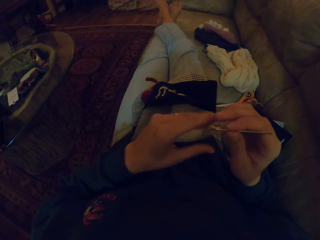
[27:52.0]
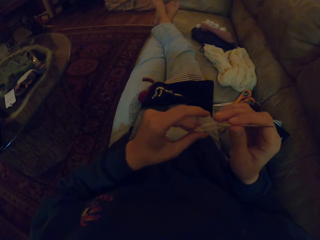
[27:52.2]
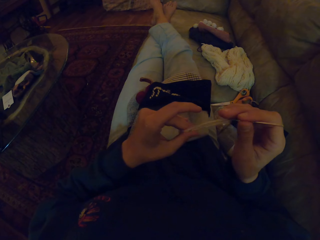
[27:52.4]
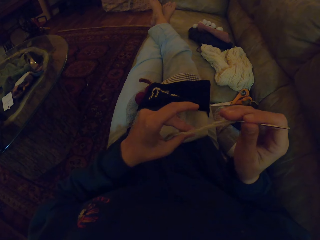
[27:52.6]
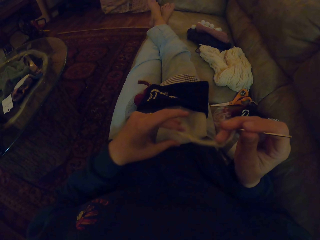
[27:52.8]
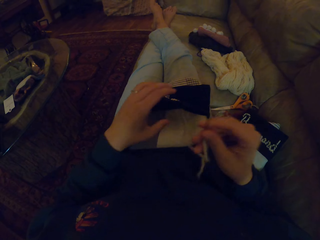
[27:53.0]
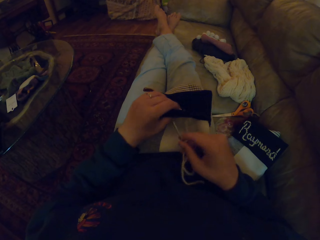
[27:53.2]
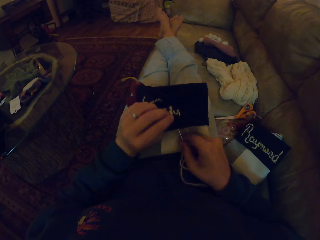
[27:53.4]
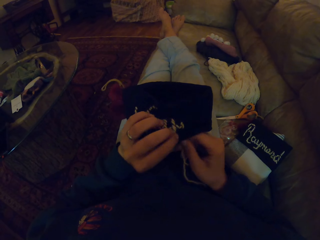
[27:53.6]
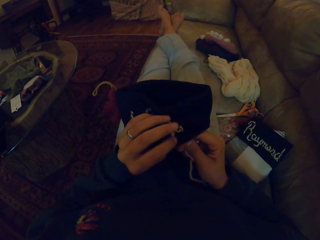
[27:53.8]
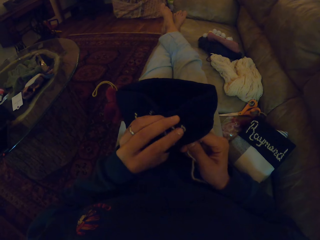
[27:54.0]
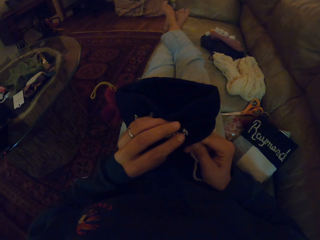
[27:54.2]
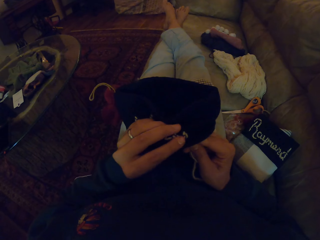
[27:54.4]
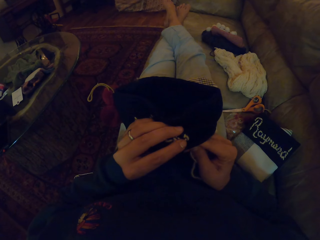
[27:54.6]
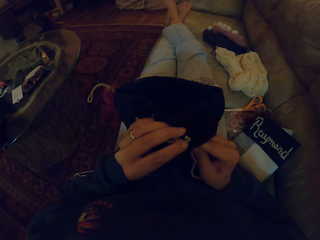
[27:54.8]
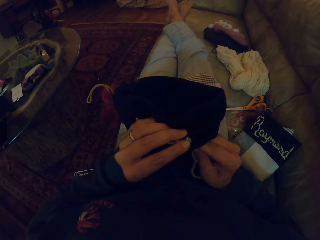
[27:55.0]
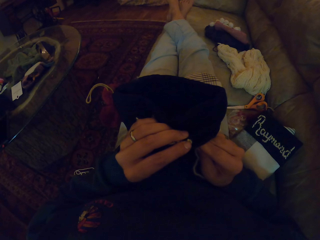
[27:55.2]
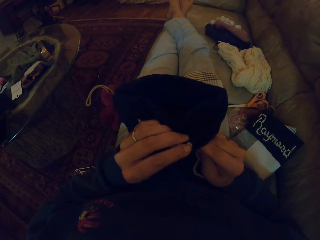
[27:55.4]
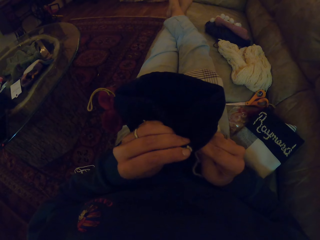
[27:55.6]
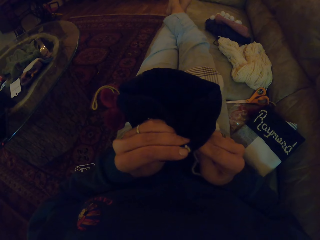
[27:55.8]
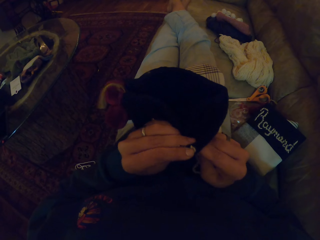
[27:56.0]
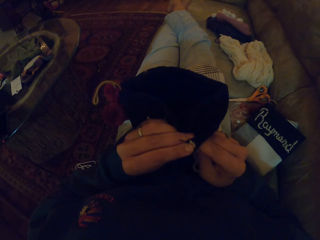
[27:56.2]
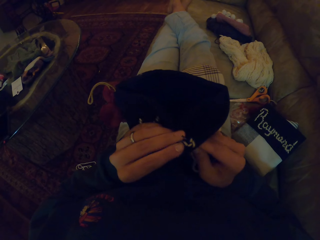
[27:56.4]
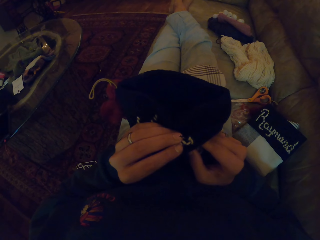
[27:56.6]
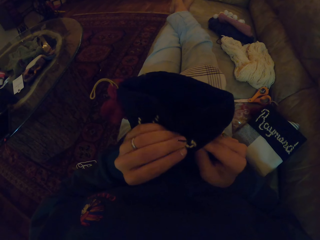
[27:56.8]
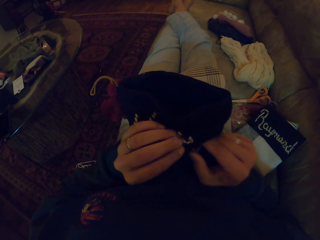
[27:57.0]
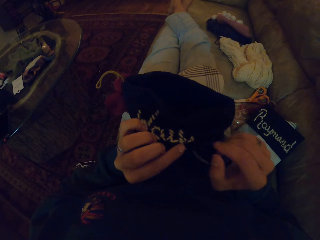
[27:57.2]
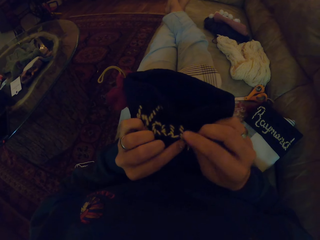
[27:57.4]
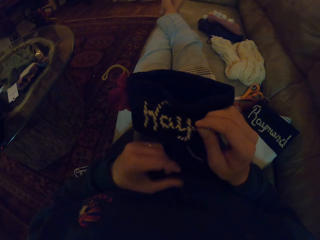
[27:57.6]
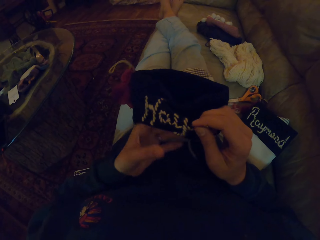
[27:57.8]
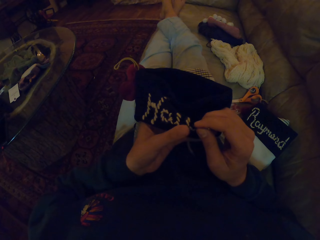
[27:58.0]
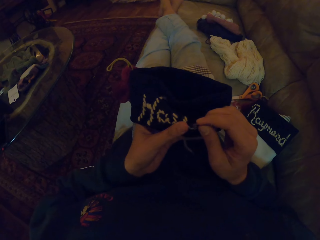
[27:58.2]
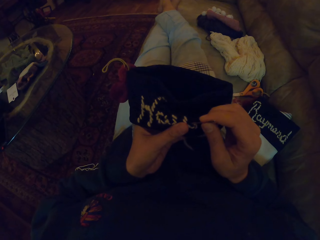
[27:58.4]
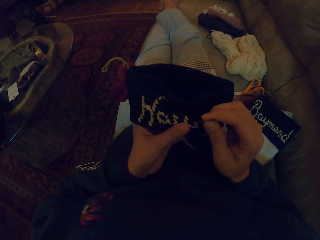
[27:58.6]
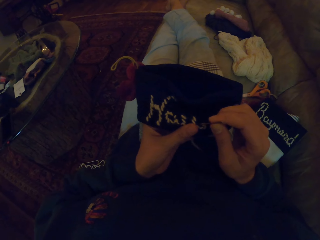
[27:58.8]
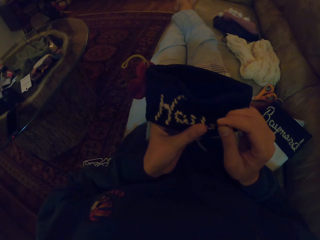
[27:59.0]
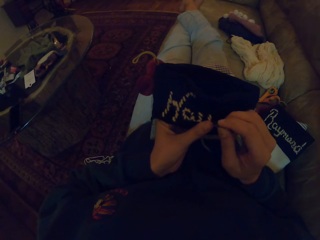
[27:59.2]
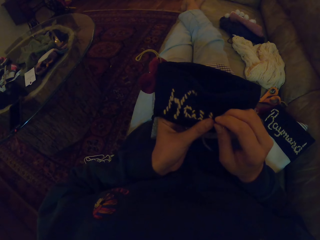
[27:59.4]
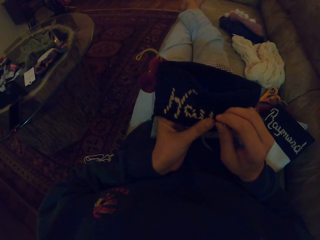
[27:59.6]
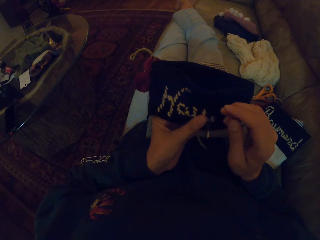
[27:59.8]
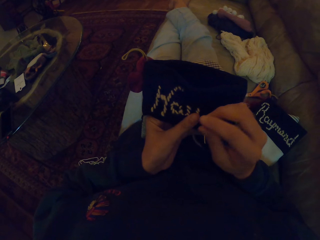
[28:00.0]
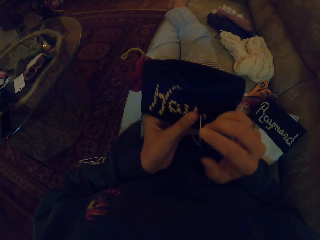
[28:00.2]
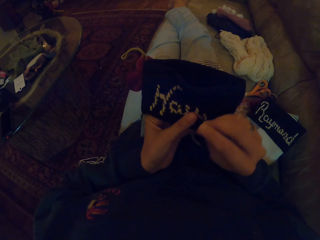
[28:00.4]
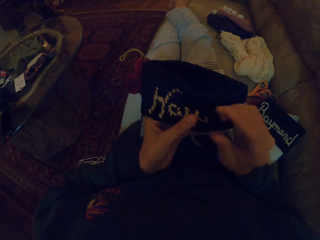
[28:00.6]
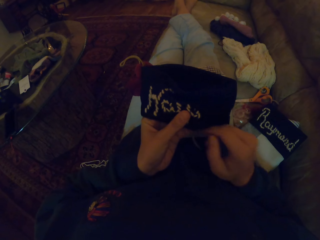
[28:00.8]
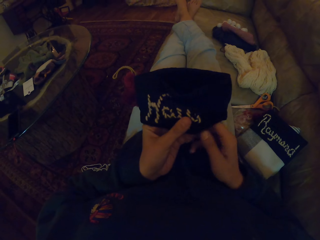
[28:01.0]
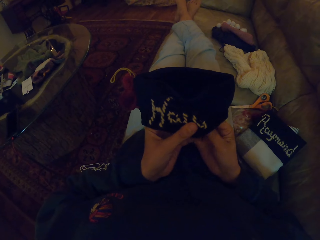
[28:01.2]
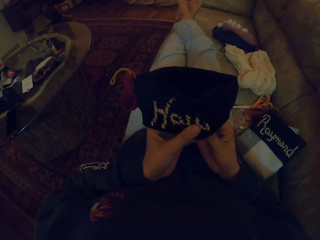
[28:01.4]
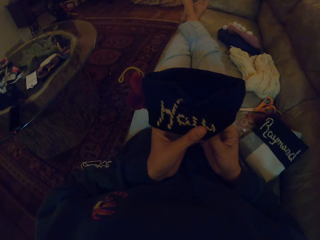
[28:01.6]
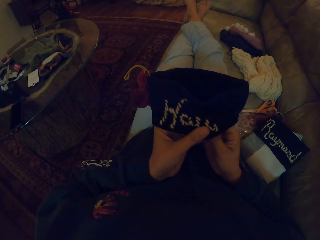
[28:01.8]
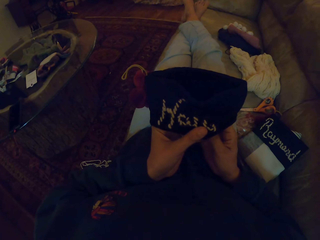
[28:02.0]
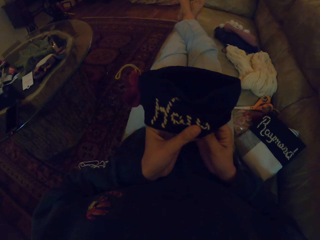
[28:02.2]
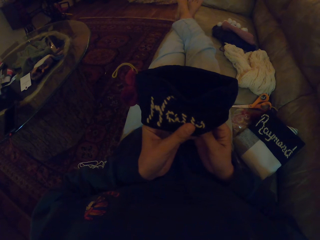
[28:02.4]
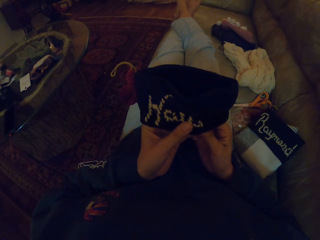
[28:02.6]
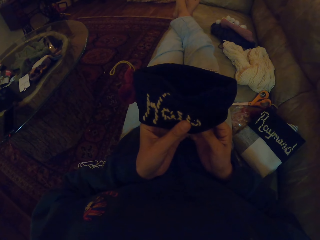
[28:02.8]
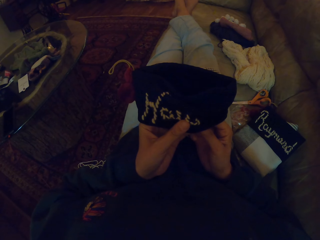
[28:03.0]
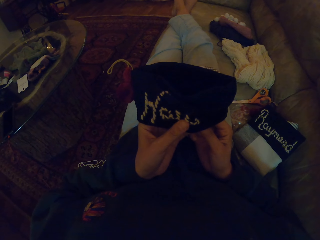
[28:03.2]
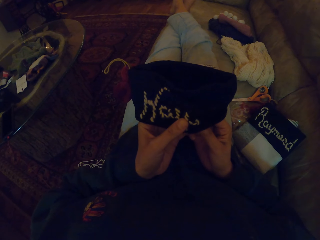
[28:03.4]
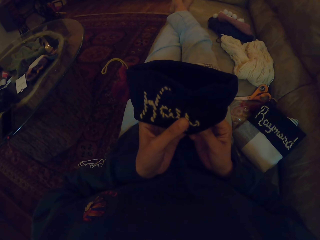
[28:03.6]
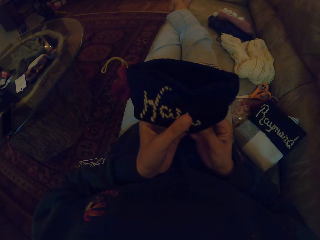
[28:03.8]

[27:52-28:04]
The camera wearer adjusts a thread on a needle. They pull the thread. They knit a cloth with the needle. They embroider the bag.

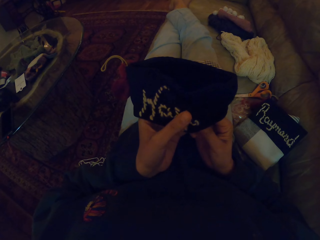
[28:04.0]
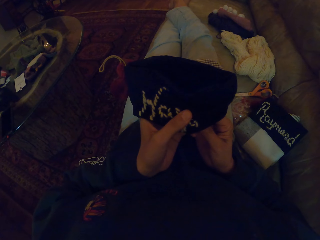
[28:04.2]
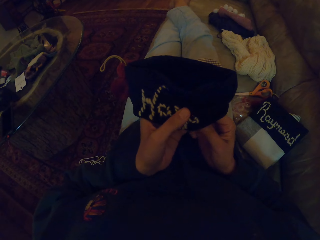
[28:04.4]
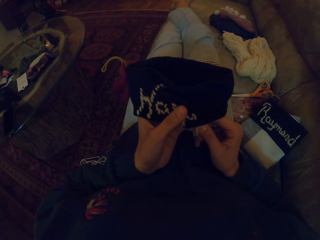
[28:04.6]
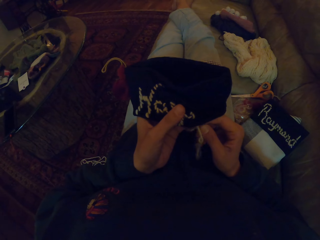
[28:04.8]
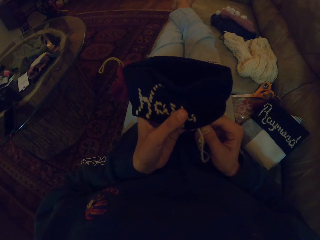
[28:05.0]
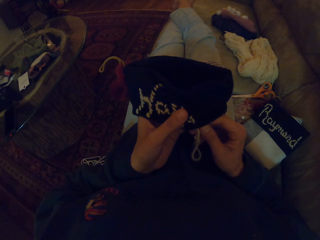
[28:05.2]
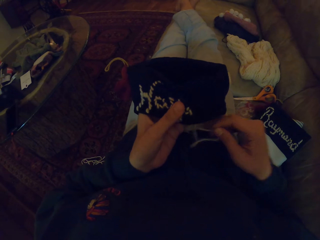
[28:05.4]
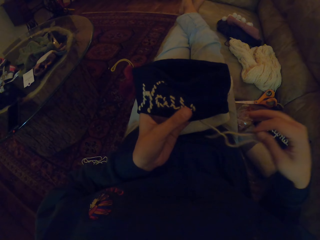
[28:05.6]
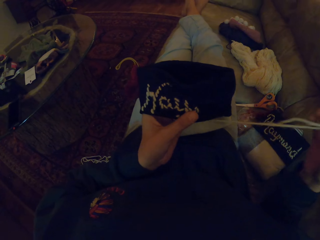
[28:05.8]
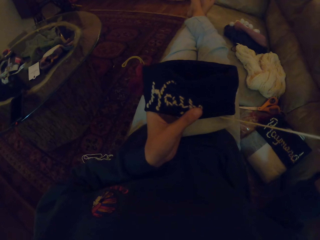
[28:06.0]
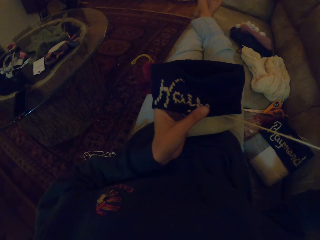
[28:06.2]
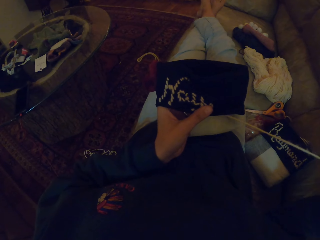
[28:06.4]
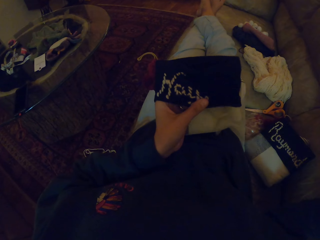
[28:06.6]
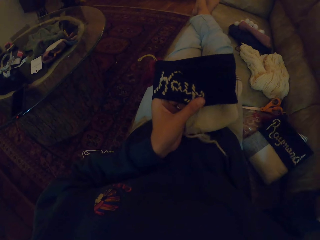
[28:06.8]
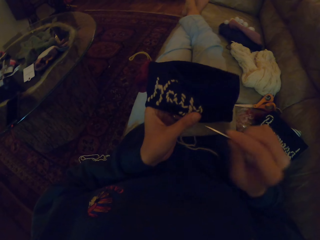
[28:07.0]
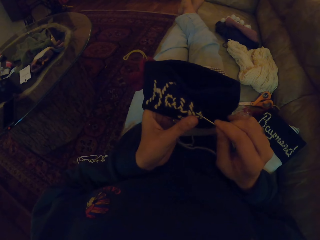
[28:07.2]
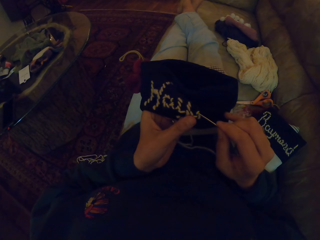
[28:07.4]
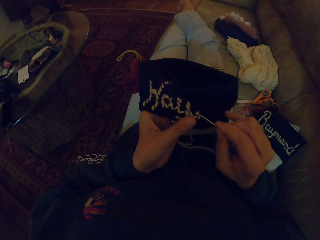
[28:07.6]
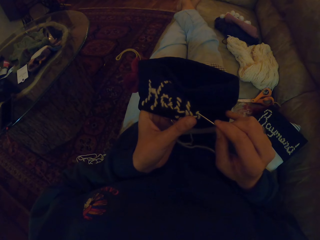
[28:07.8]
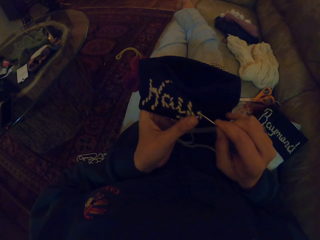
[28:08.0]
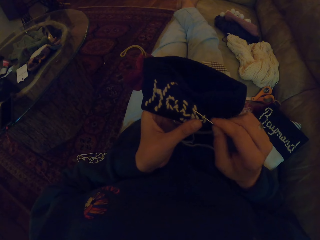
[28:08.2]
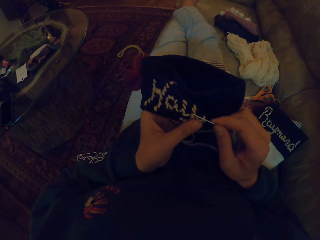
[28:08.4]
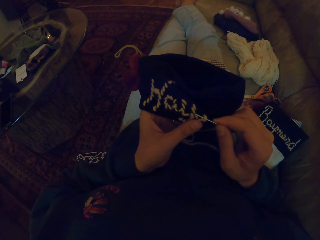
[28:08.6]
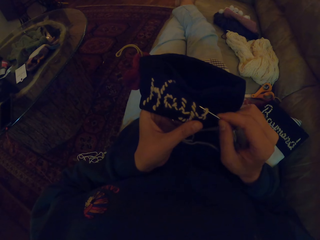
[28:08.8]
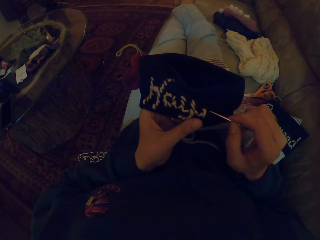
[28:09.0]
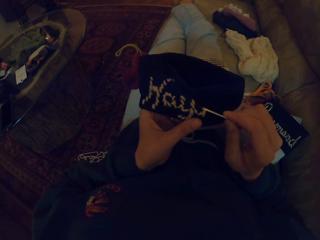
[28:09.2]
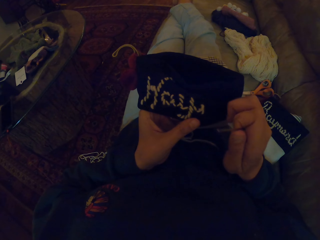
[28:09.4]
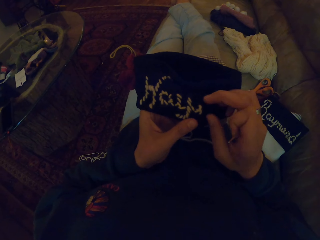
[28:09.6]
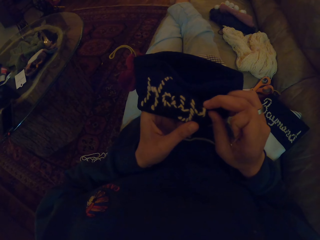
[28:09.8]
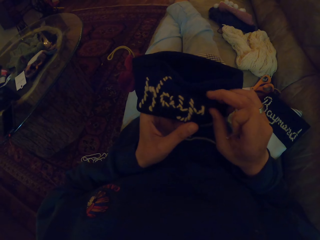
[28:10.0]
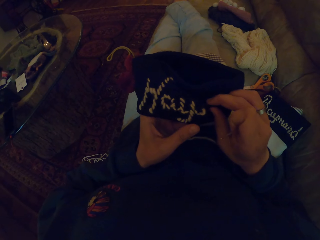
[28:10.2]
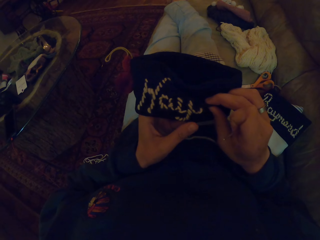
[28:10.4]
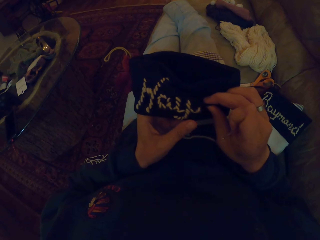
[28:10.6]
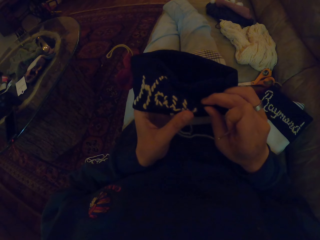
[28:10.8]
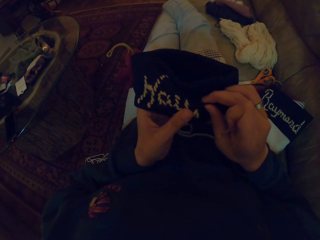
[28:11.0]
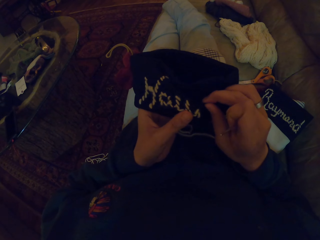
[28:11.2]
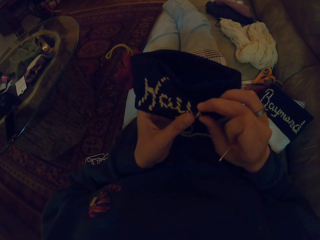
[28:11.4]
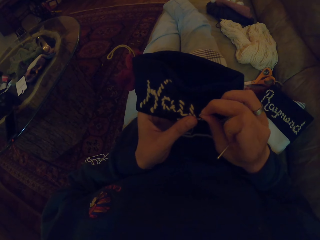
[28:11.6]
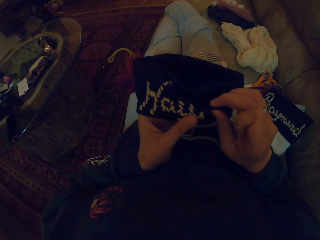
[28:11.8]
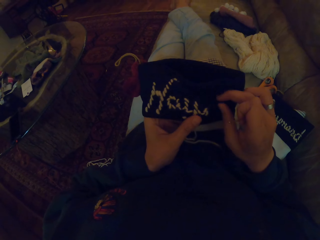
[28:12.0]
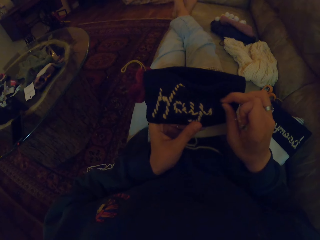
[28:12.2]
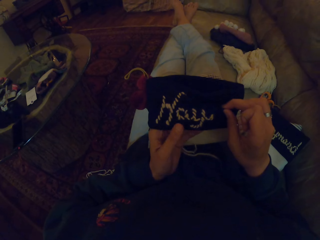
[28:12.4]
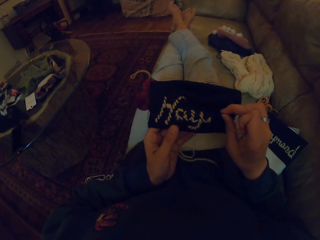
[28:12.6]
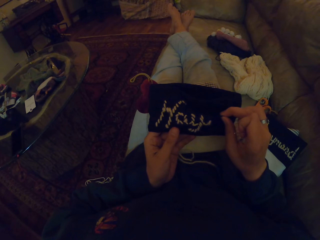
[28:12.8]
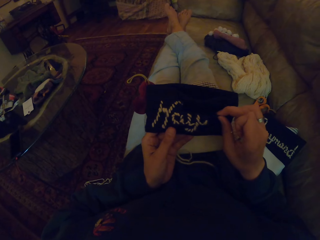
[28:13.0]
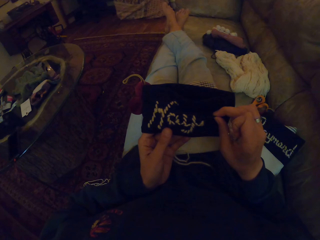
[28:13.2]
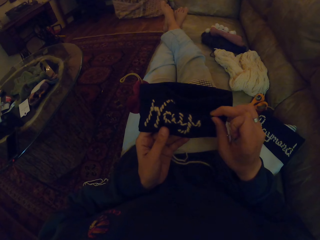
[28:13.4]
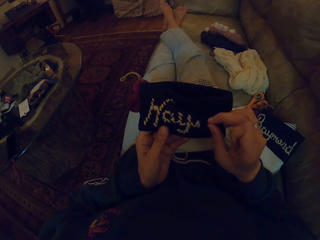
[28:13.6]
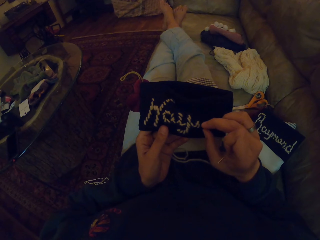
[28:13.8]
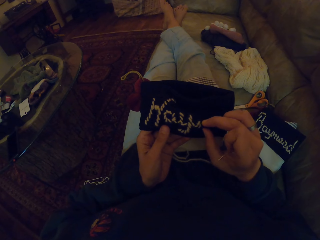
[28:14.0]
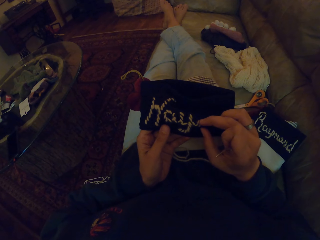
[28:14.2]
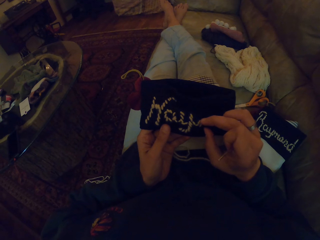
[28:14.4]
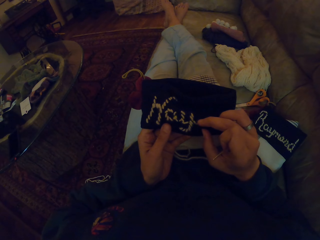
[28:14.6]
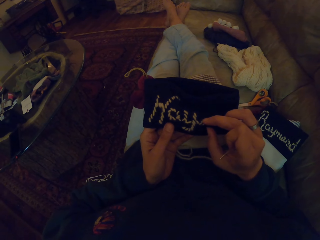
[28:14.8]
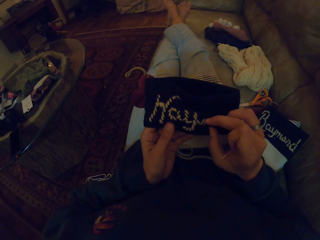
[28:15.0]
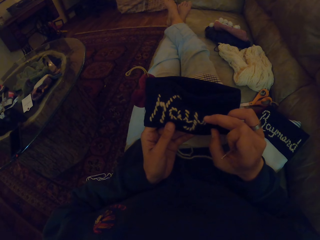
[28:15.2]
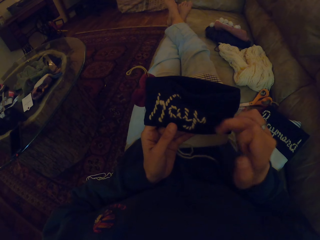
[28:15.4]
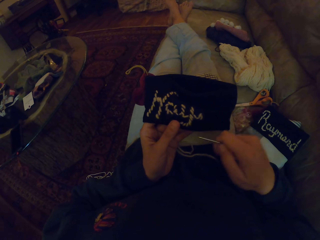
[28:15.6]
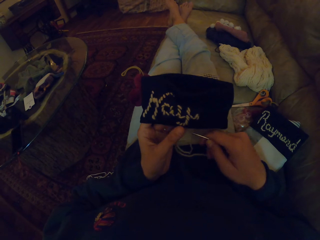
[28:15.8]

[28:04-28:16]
The camera wearer adjusts a thread. They pull the thread. They knit a cloth with a needle. They pull the thread with the needle. They adjust the cloth.
